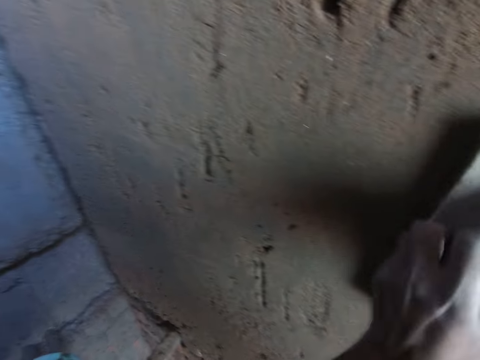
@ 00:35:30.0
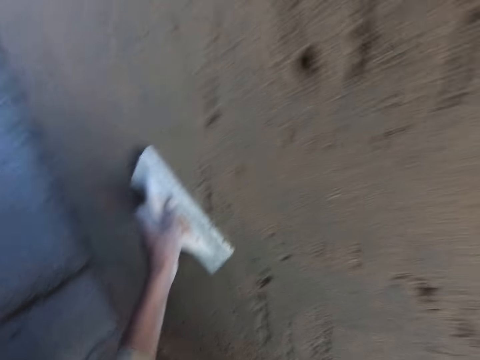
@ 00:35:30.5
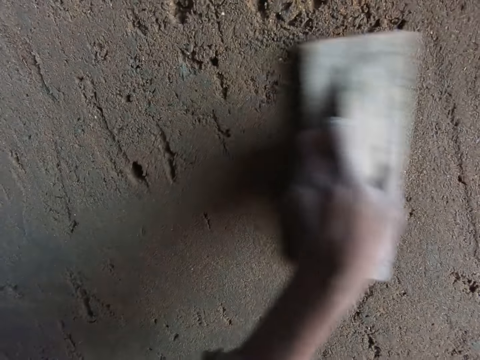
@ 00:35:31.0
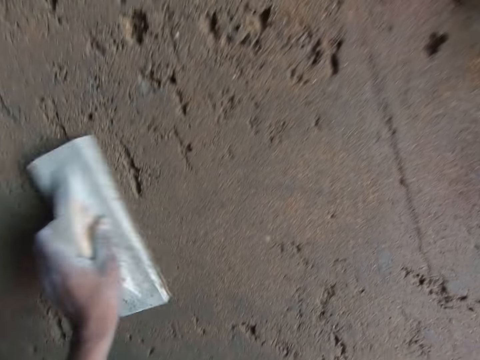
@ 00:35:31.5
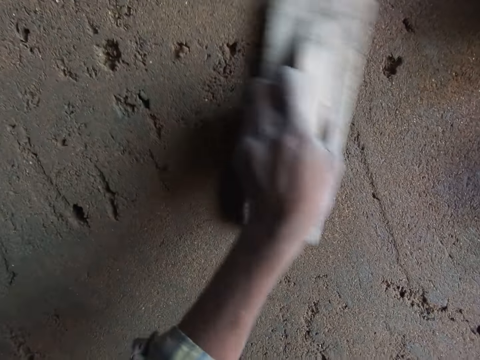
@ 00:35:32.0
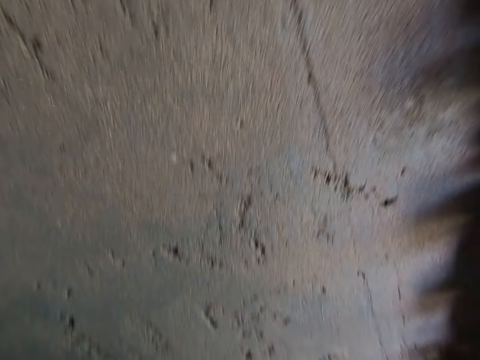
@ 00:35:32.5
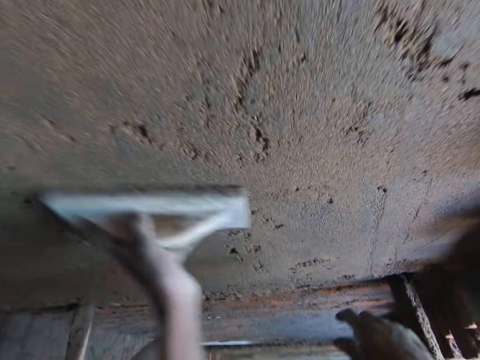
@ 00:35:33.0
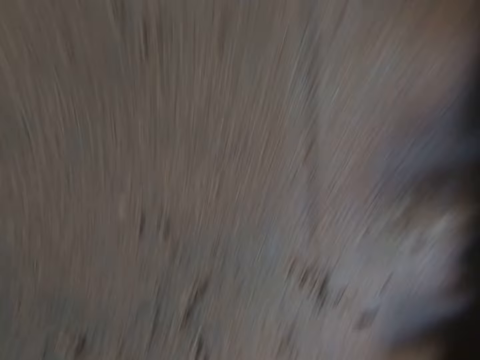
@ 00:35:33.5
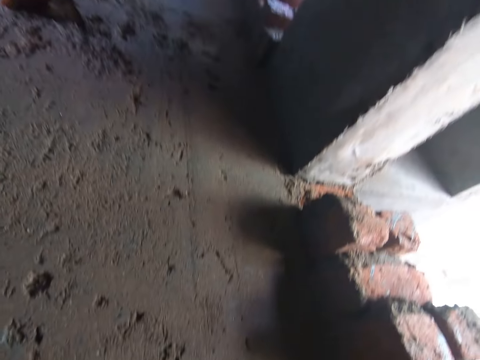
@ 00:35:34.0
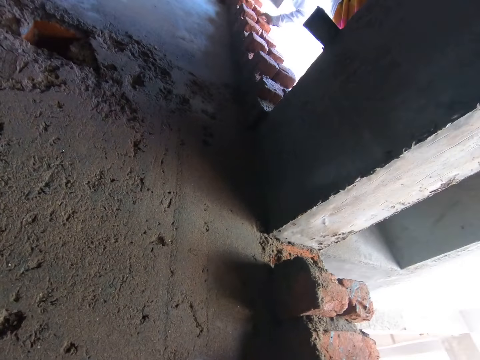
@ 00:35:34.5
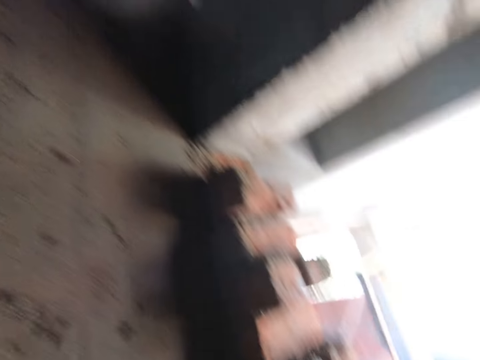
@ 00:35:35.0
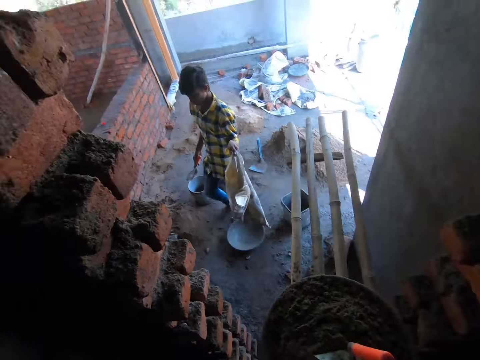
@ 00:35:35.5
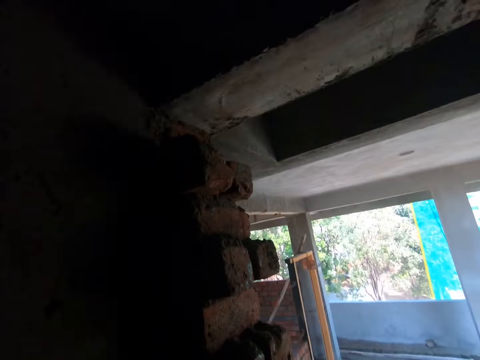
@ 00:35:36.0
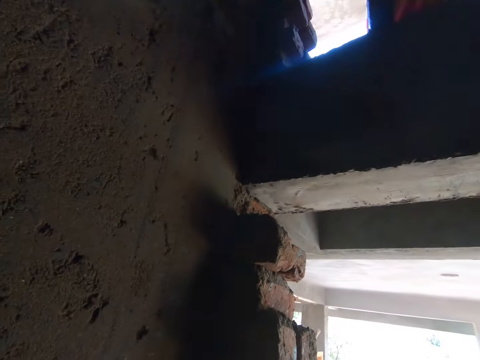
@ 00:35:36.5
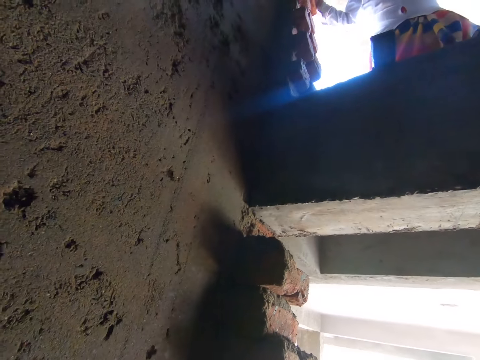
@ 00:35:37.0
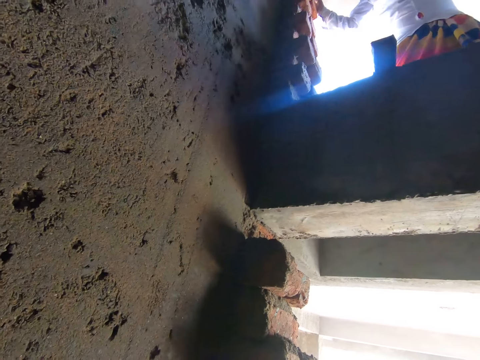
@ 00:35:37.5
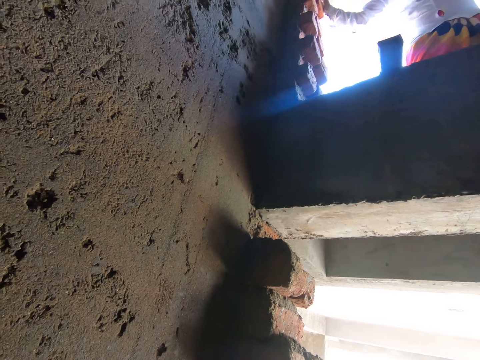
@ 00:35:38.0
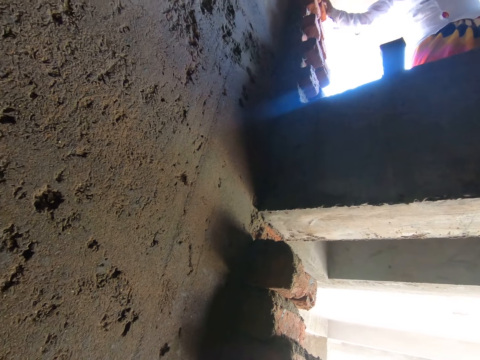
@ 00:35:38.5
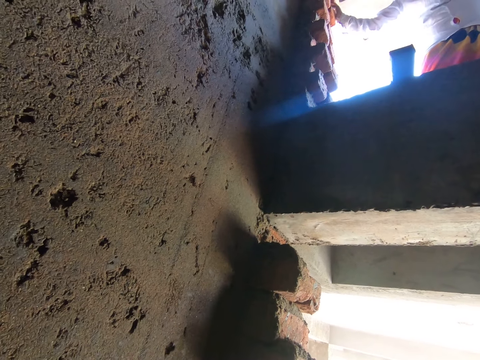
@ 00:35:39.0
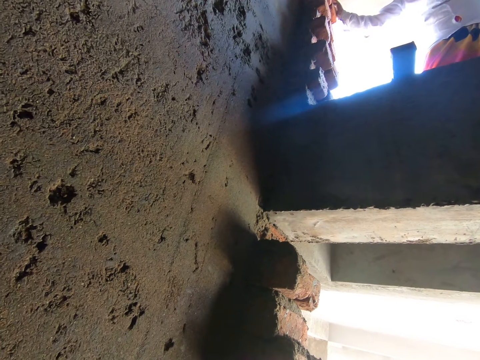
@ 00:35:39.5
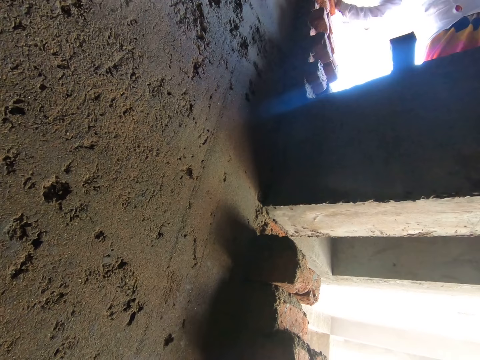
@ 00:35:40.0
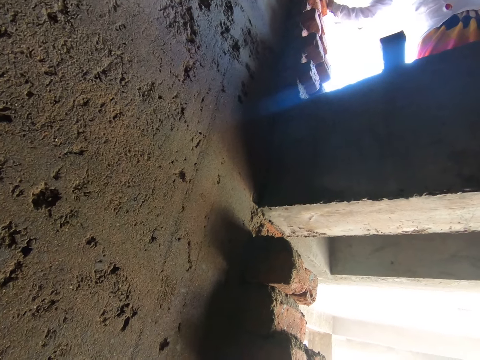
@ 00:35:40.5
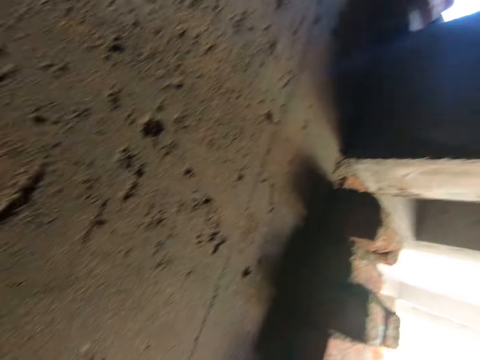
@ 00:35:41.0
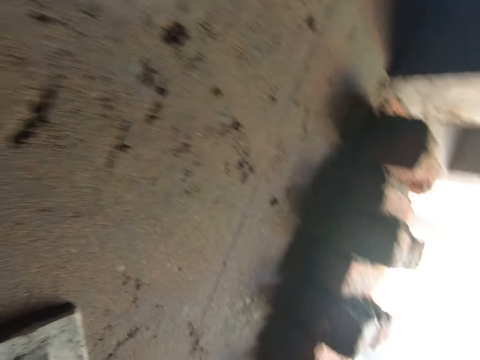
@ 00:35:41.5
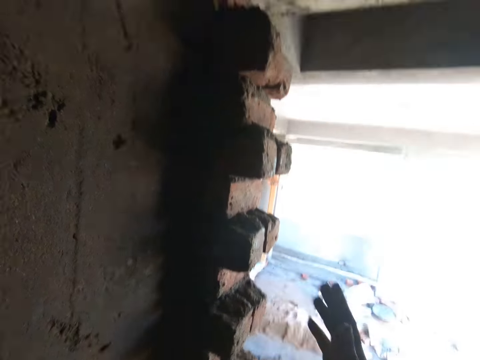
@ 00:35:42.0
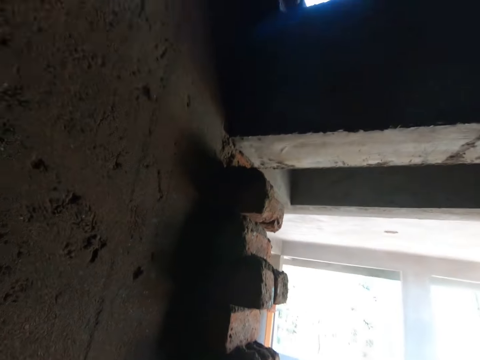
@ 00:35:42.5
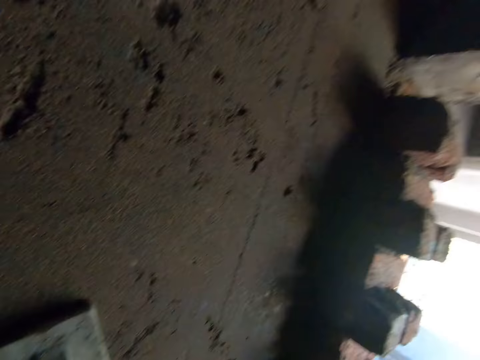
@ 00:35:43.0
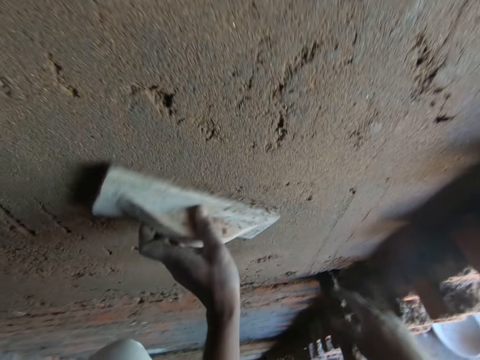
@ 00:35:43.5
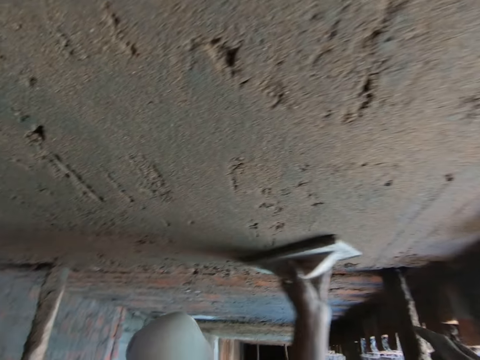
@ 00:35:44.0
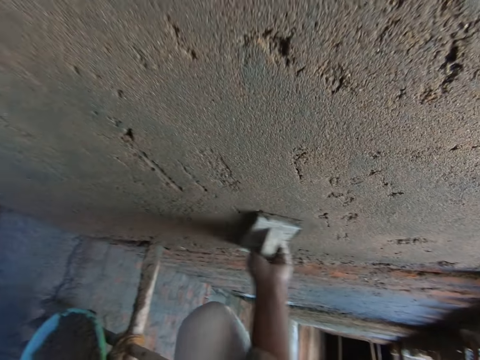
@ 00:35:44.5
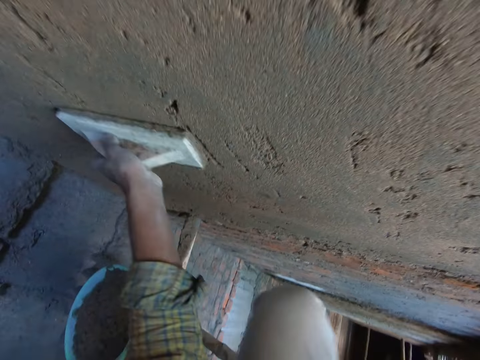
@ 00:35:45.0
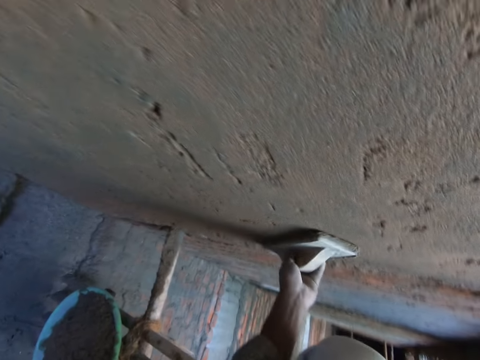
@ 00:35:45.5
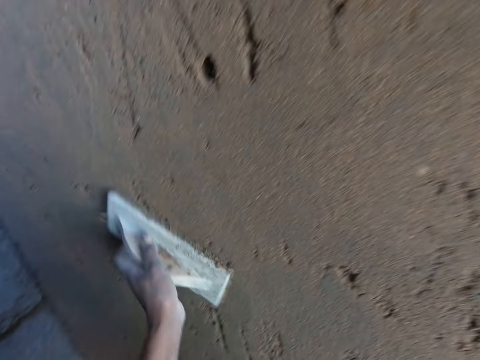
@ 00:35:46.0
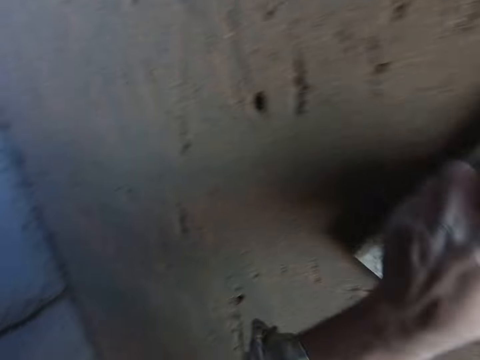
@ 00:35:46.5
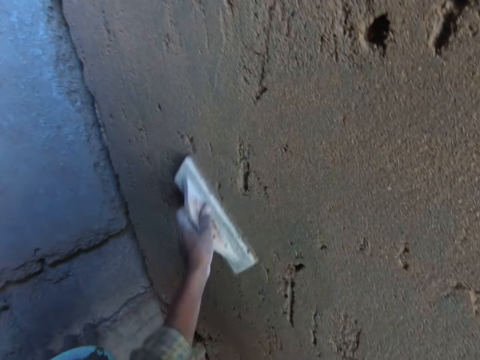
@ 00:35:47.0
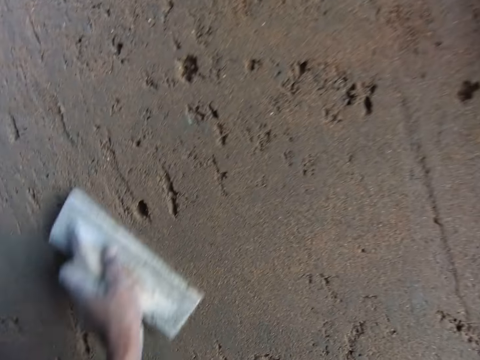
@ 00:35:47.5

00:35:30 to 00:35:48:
The woman converses with the camera wearer. The camera wearer smoothens the mortar on the wall with the plastering float in his left hand.

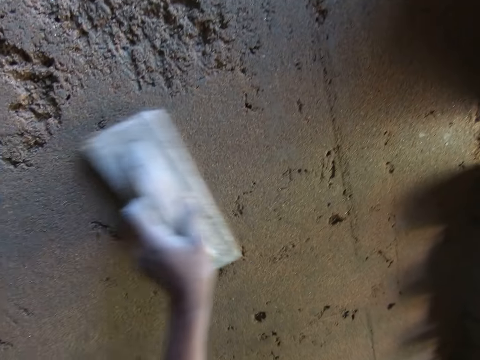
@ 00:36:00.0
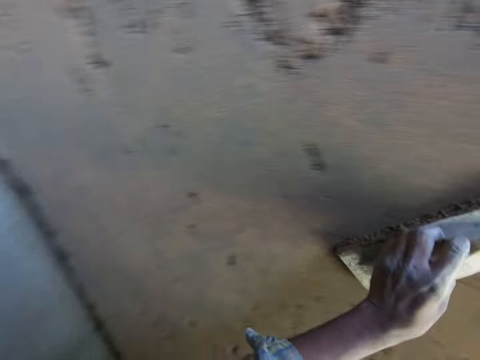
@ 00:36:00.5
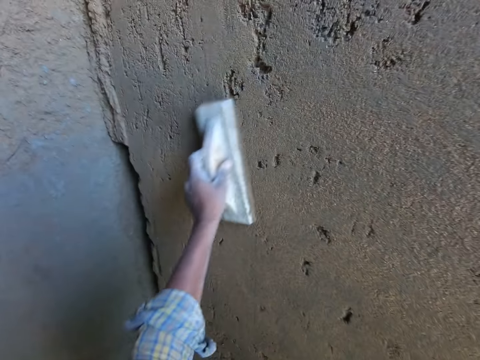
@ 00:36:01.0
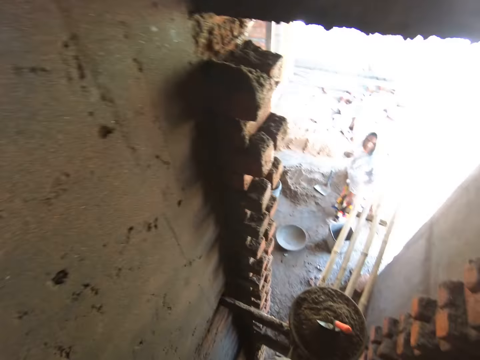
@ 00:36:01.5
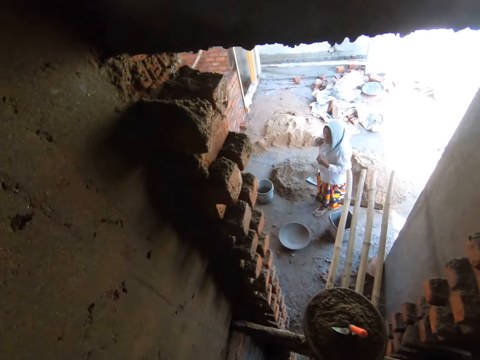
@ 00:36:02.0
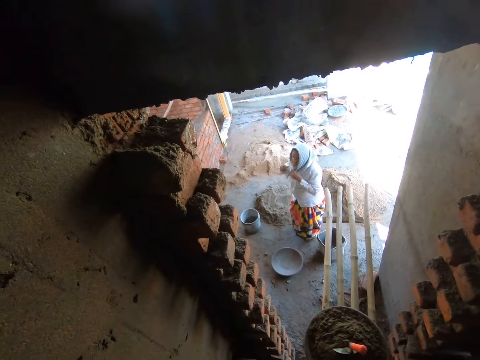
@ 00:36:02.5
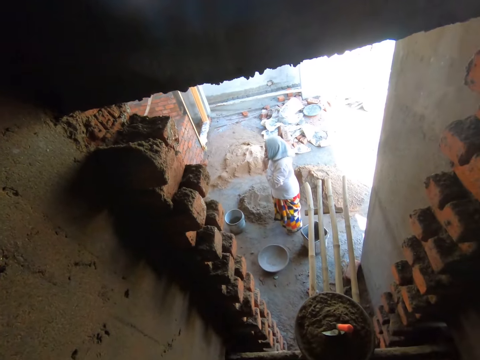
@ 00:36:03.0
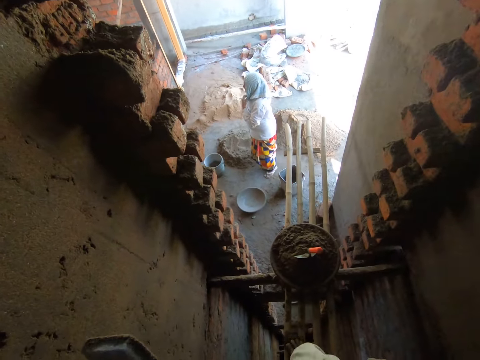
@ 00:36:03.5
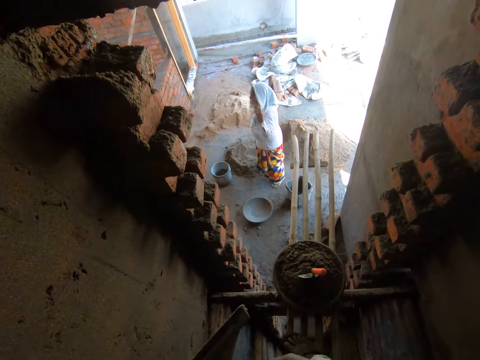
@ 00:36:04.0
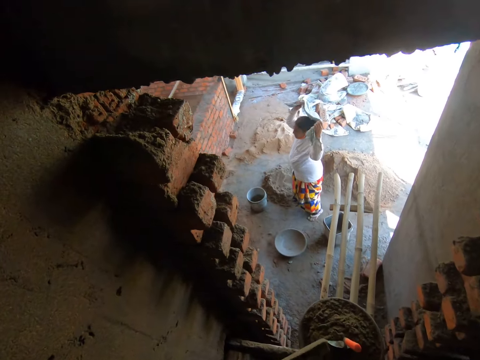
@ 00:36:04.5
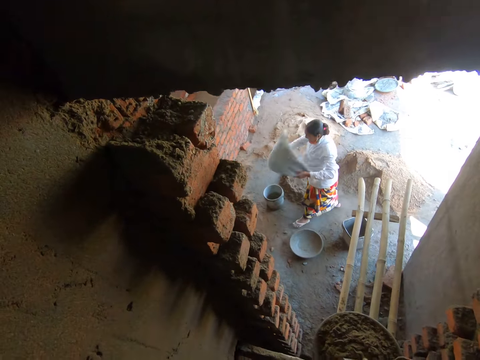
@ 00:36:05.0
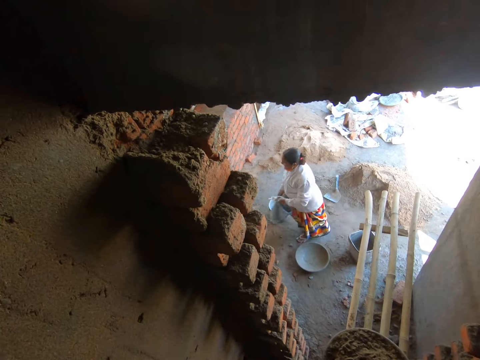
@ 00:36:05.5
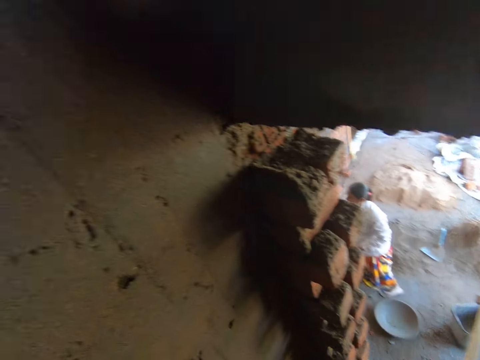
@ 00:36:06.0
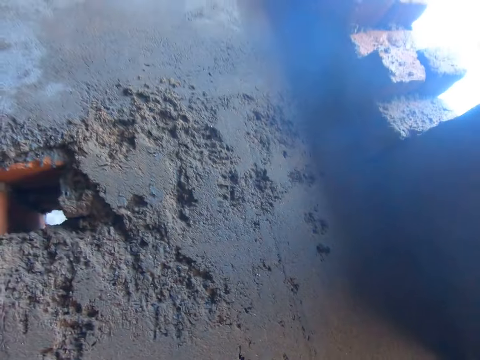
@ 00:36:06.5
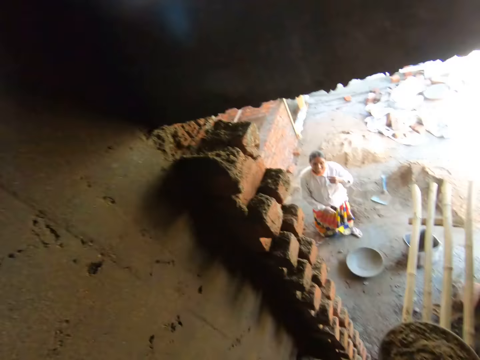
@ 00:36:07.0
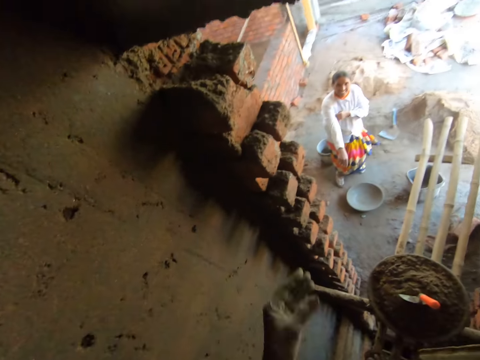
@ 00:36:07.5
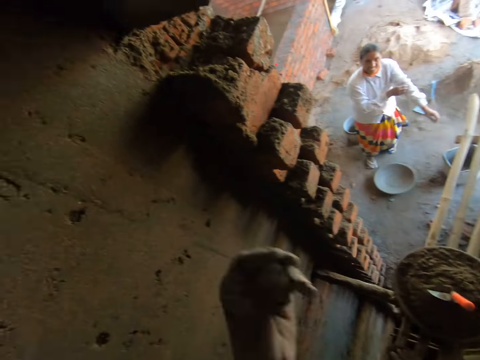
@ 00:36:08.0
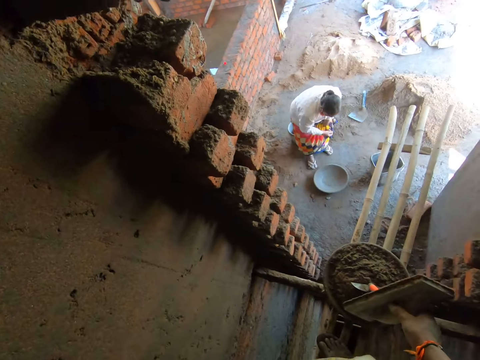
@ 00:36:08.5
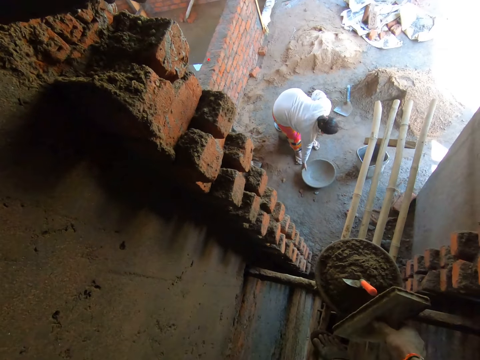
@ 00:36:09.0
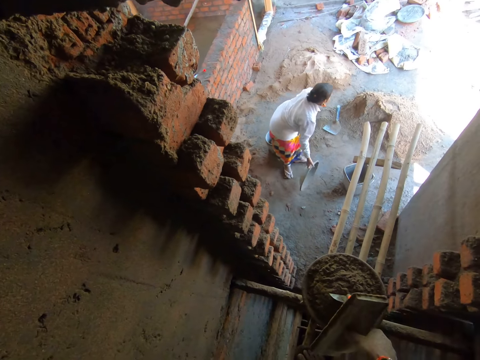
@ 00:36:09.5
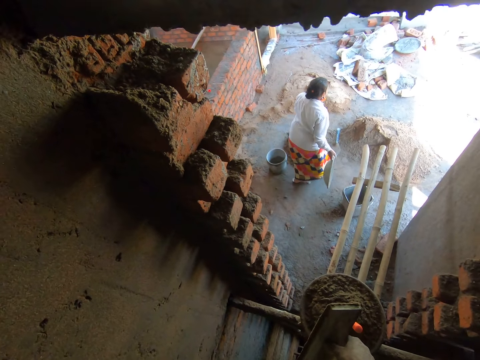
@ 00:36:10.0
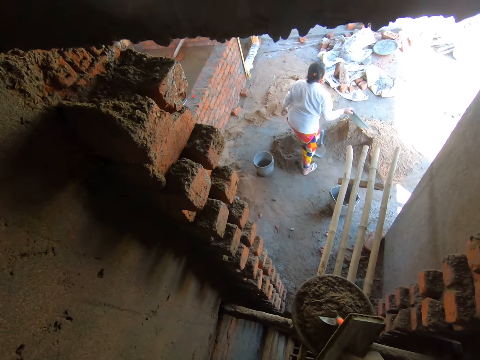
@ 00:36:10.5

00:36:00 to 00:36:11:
The woman converses with the camera wearer. The woman ties a scarf on her head with both hands. The woman removes the scarf from her head with both hands, passes the scarf from her right hand to her left hand, and drops the scarf in her right hand on the floor. The woman rolls up the right sleeve of her shirt with her left hand. The camera wearer interacts with the woman. The woman picks up a head pan from the floor with her right hand.
